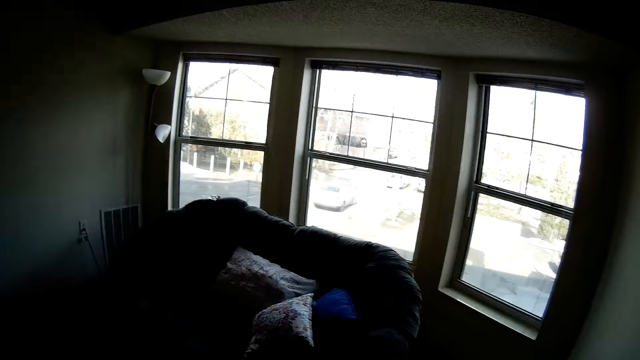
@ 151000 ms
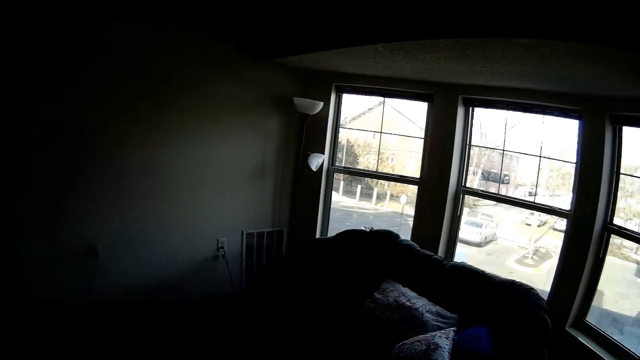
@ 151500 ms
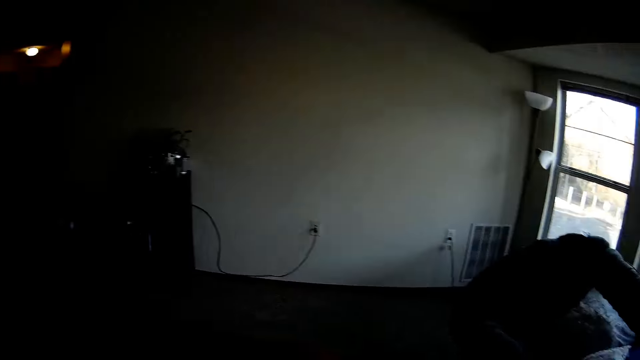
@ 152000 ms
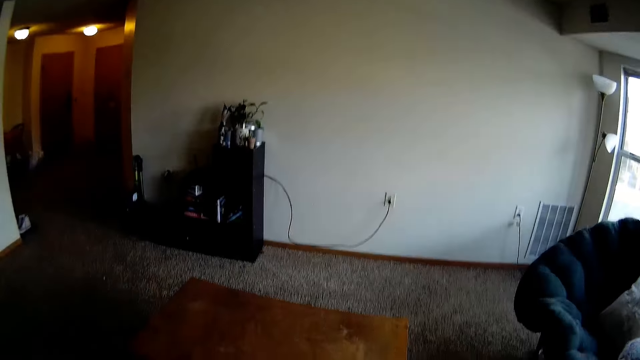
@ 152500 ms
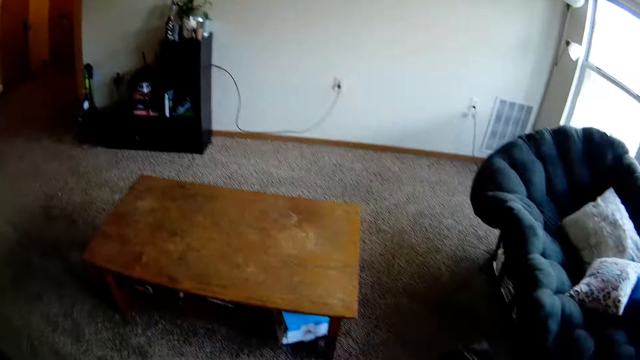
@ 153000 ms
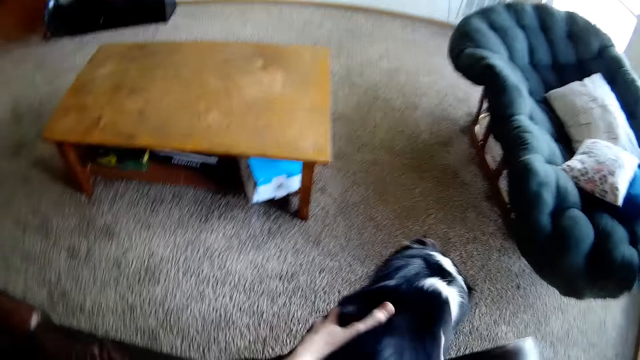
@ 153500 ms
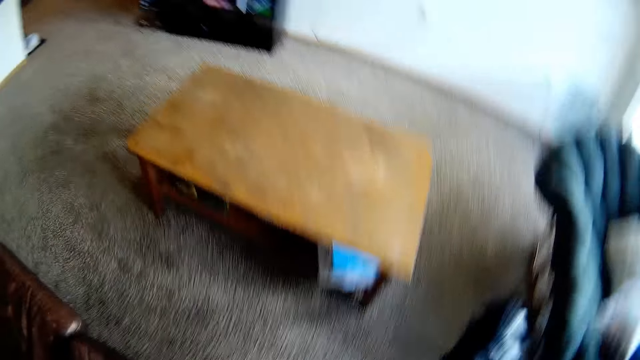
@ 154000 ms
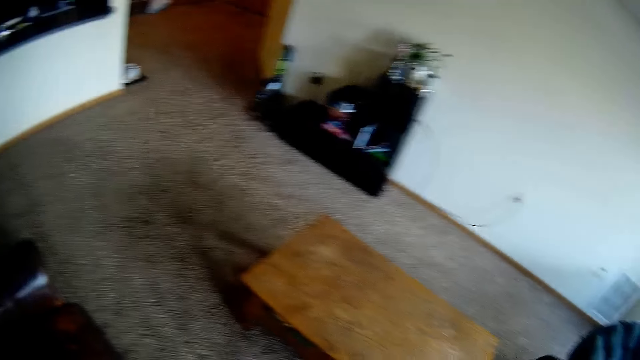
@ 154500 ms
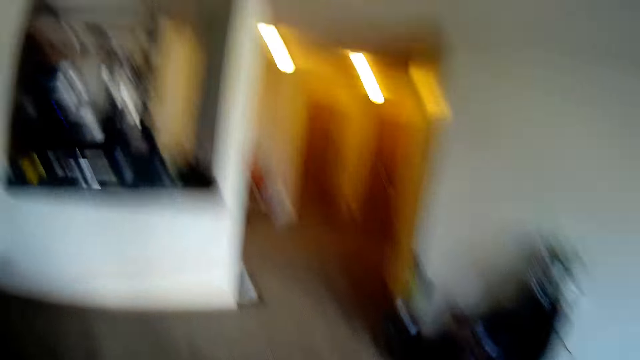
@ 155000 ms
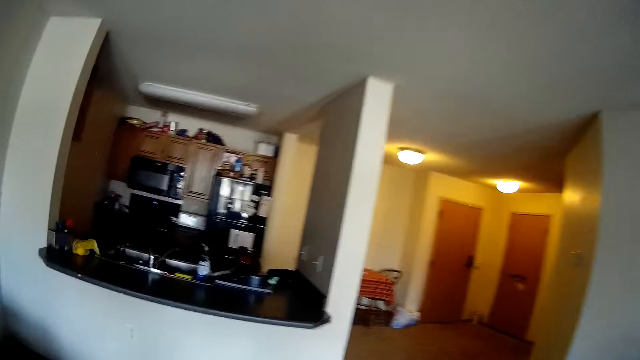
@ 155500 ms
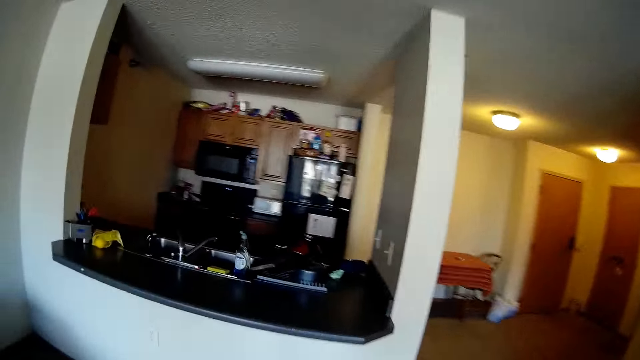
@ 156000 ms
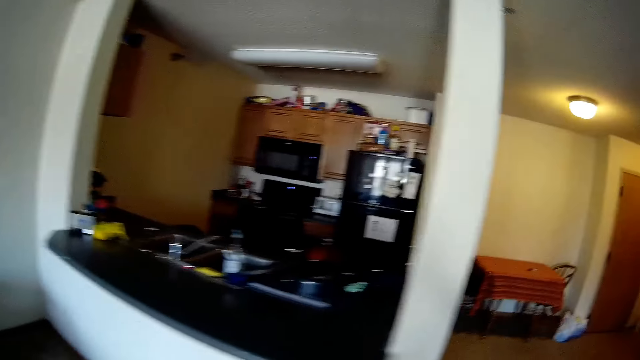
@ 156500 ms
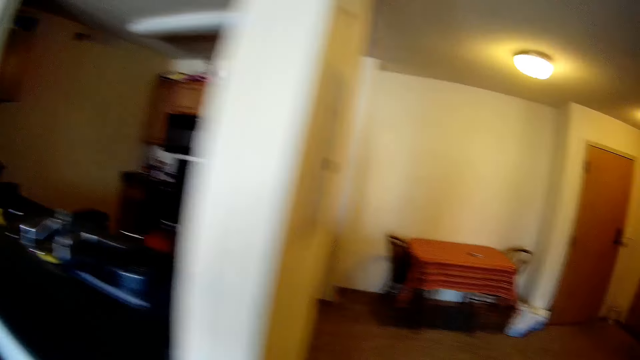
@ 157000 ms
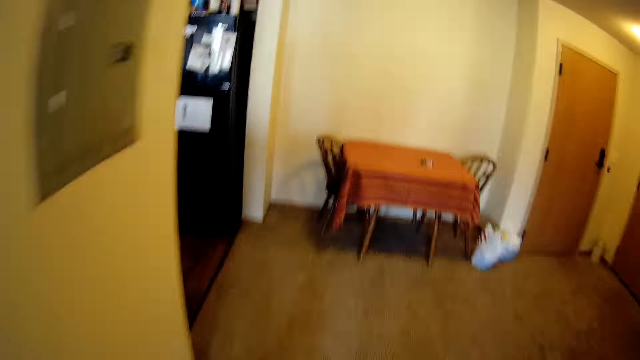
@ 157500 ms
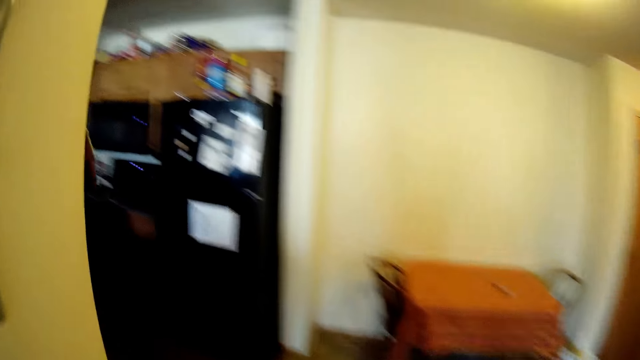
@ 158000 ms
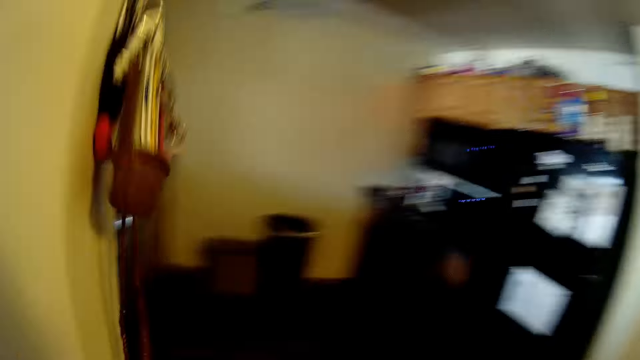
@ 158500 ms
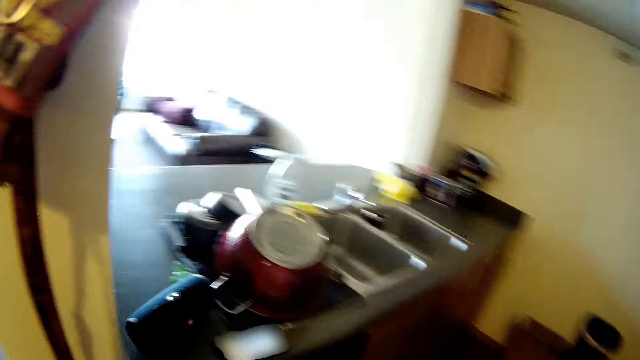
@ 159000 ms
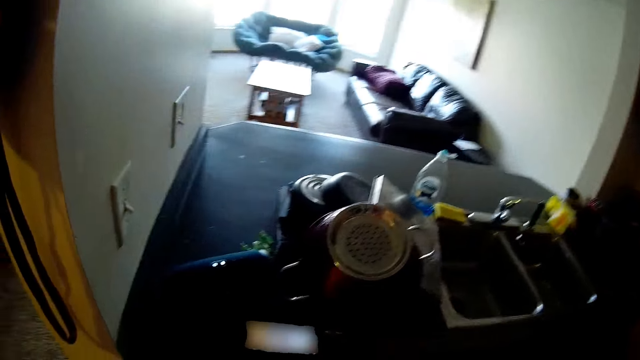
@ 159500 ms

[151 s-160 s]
The camera wearer touches the dog. They walk to a kitchen slab. They move around.

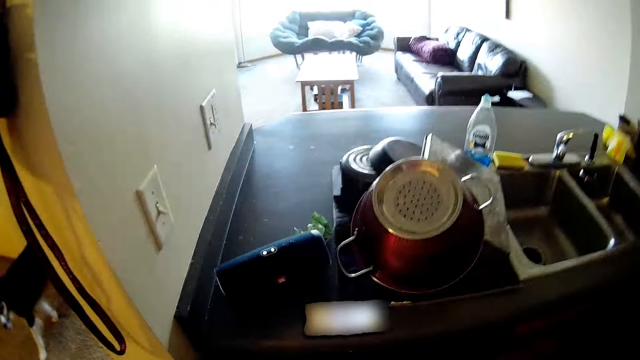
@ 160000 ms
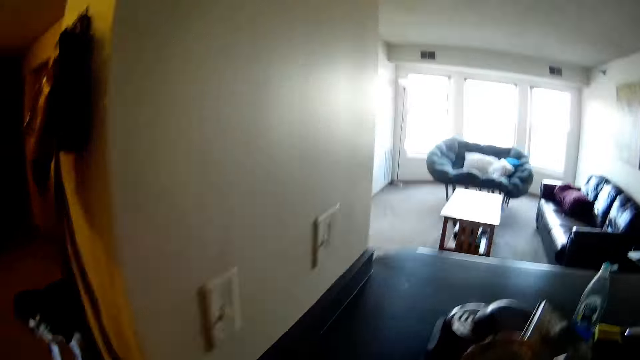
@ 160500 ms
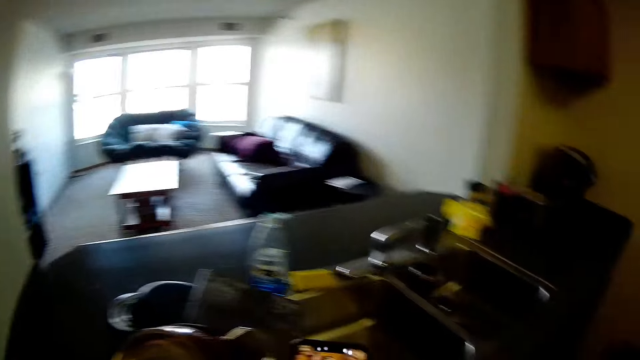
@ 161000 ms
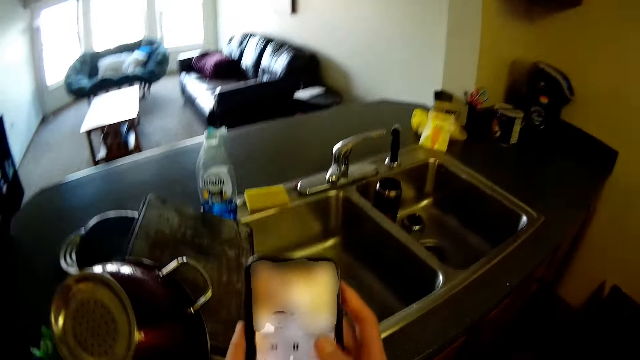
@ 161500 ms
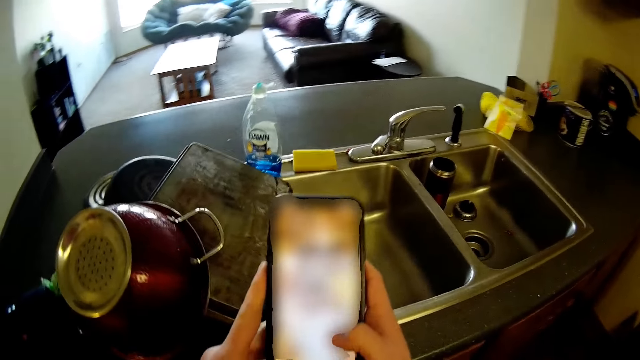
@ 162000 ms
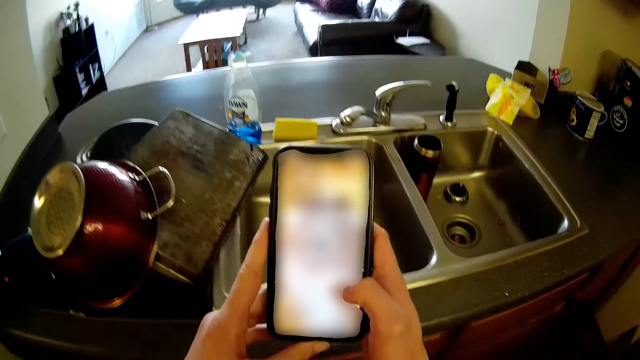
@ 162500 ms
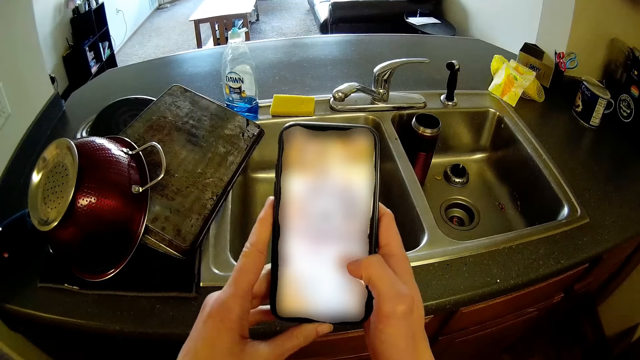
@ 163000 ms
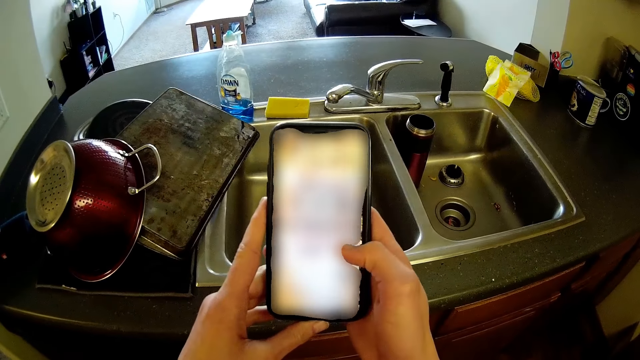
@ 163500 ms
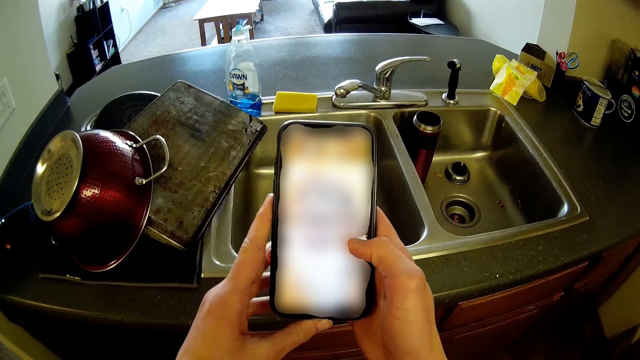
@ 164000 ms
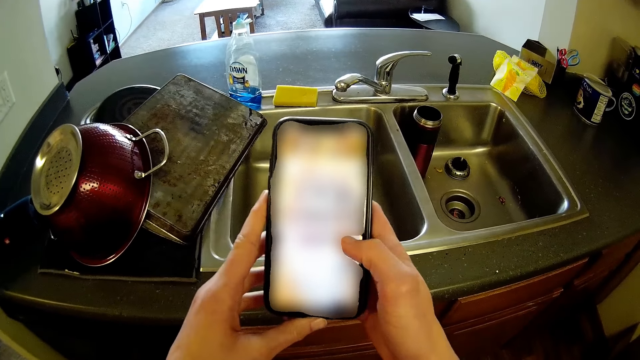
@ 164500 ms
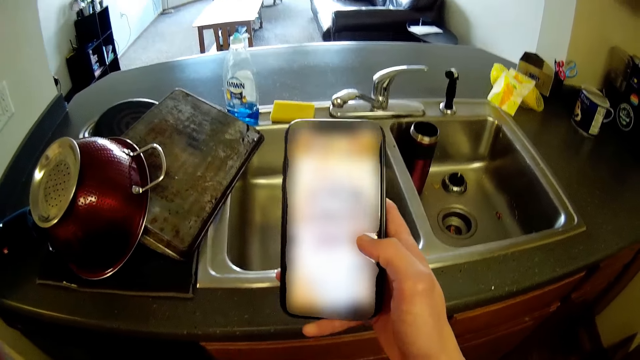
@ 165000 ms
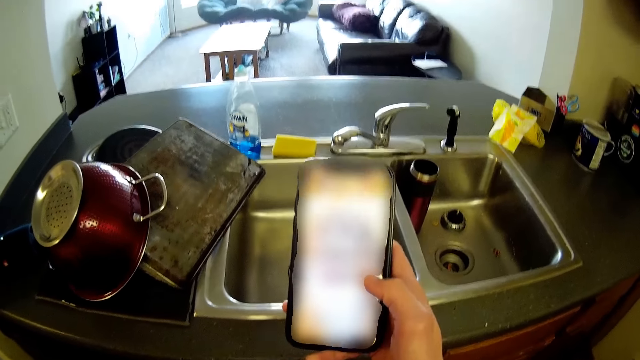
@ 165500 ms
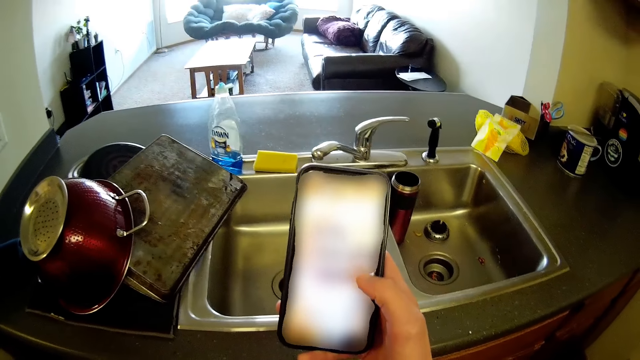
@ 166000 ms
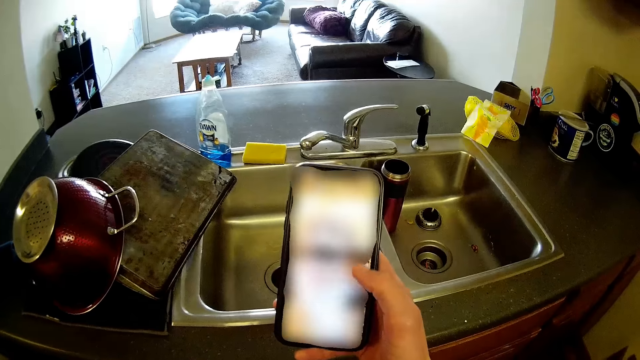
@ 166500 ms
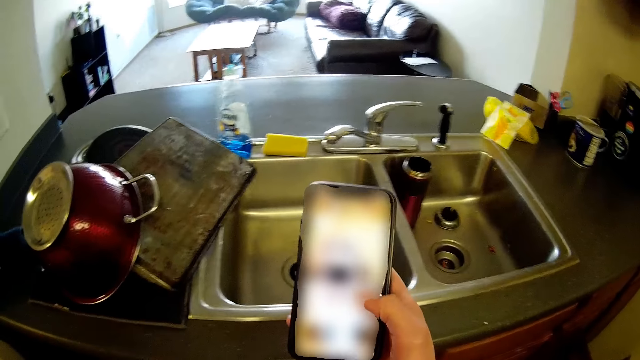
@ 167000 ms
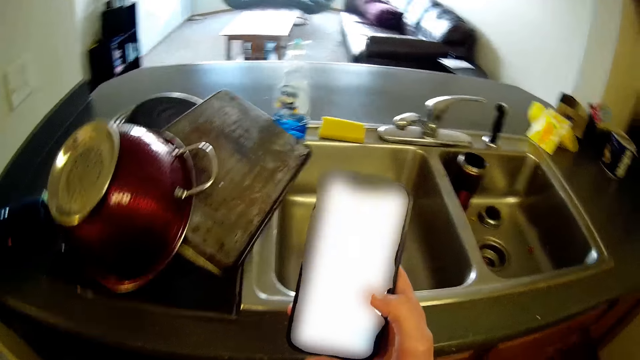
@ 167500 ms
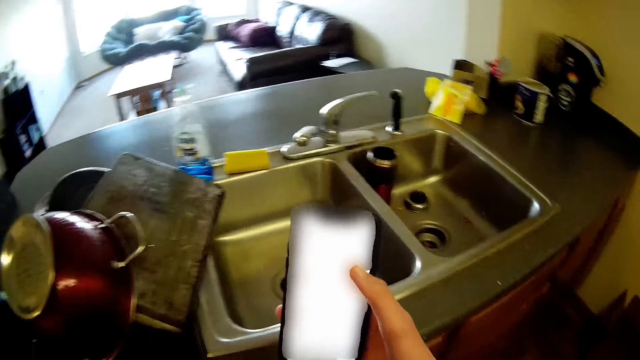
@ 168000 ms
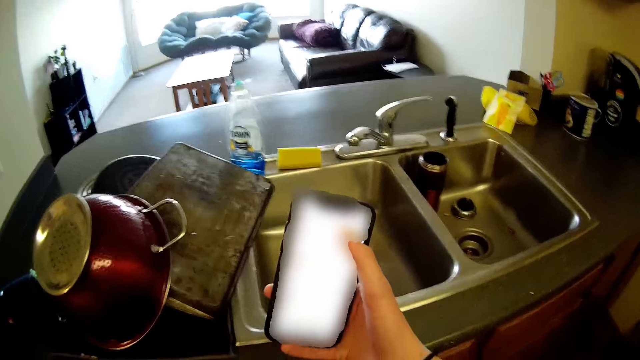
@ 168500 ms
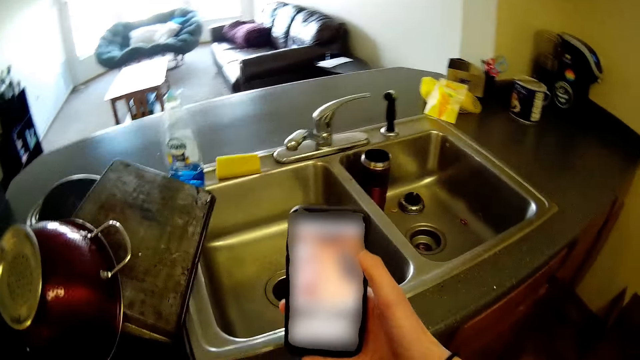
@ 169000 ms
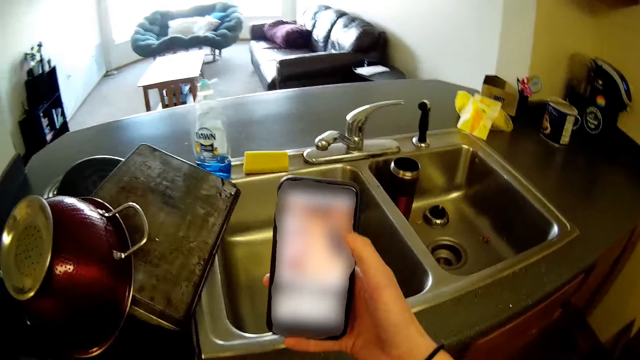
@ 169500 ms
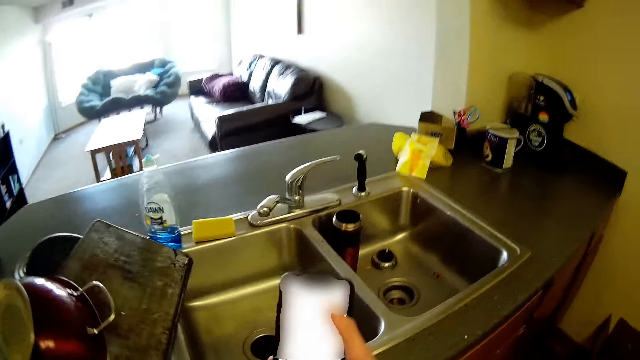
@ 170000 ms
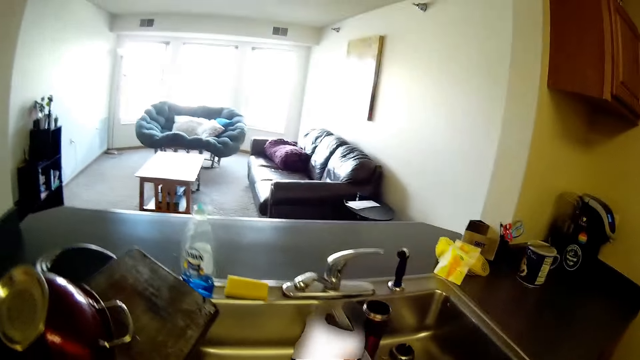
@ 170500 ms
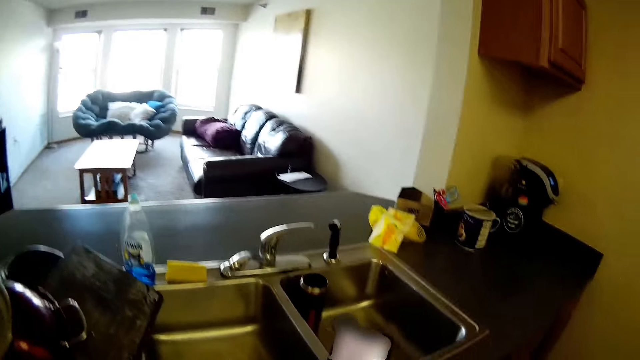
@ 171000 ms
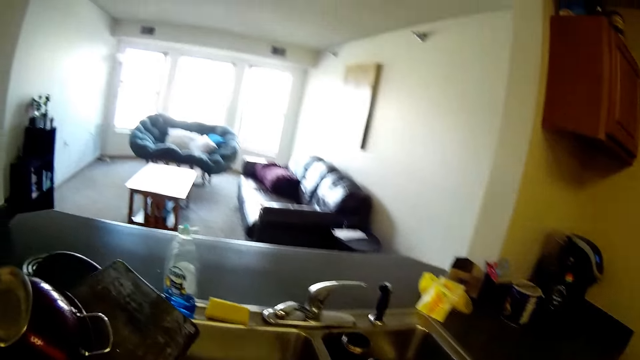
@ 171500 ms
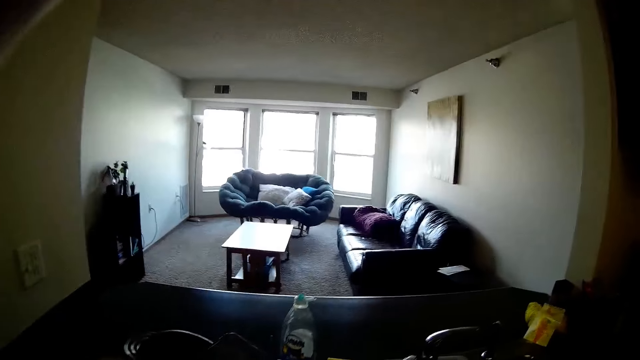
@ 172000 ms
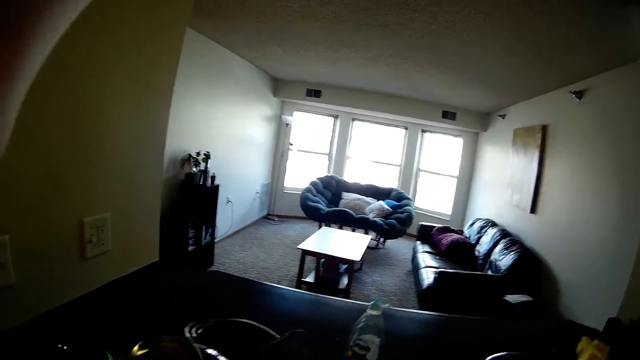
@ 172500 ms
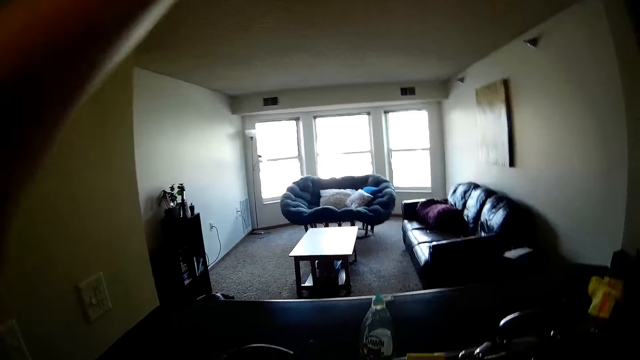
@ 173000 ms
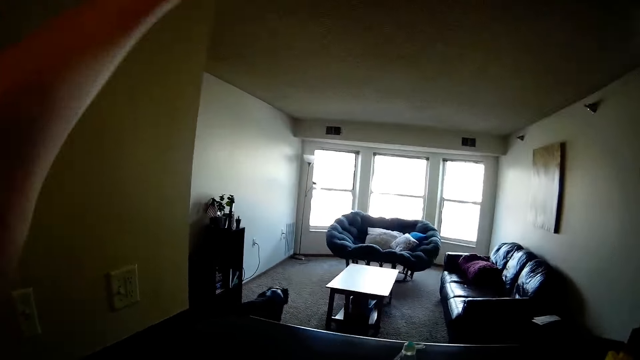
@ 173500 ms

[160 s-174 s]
The camera wearer picks up his phone from the kitchen slab. He operates his phone with his hands. He withdraws his hand from the phone. He touches something. He waves ahead towards the living room and adjusts the camera. The dog walks towards the living room window.
